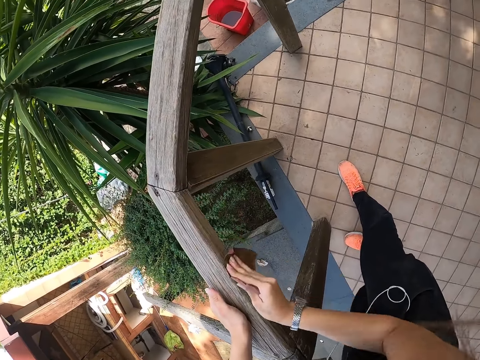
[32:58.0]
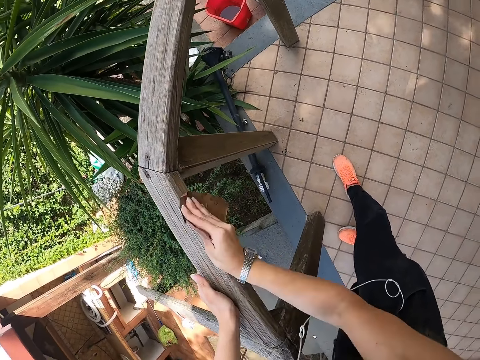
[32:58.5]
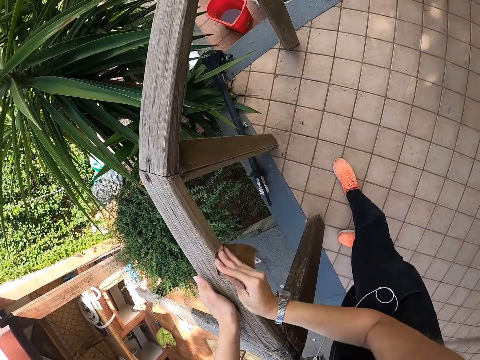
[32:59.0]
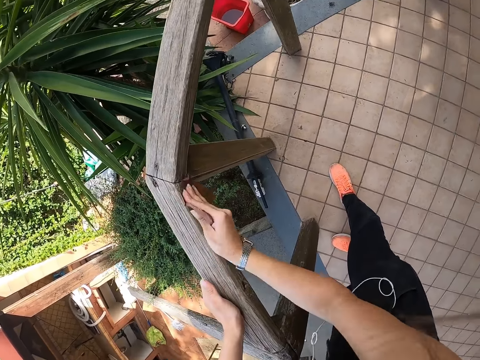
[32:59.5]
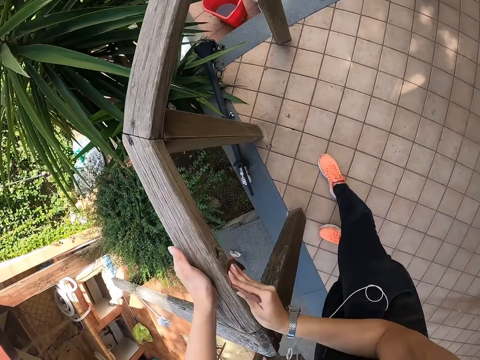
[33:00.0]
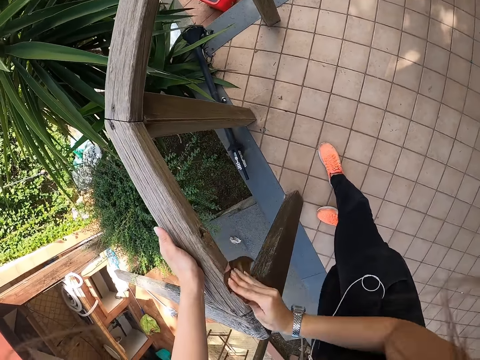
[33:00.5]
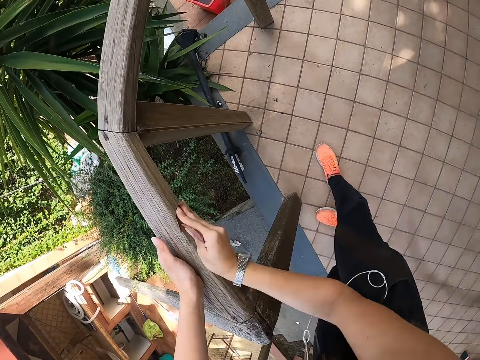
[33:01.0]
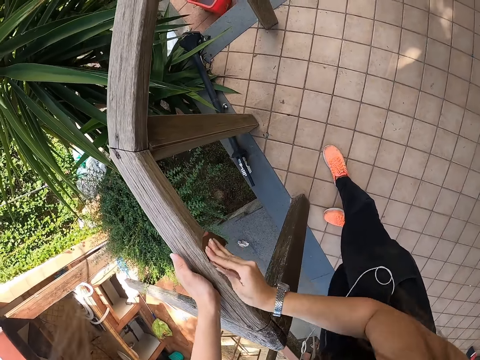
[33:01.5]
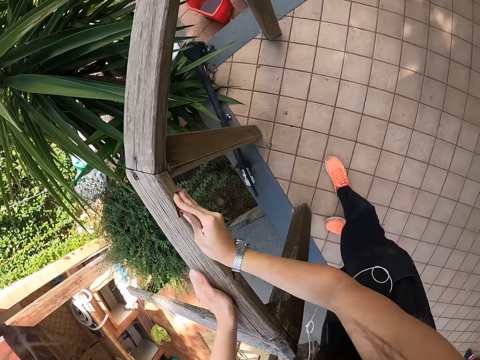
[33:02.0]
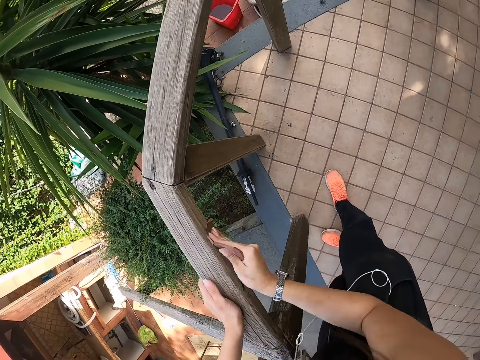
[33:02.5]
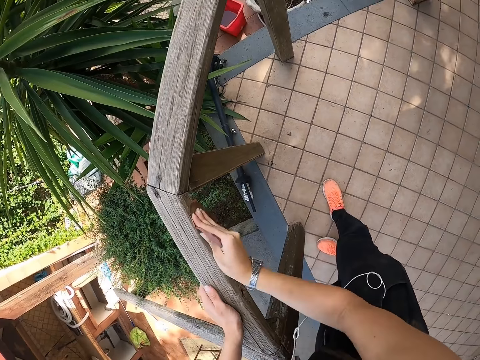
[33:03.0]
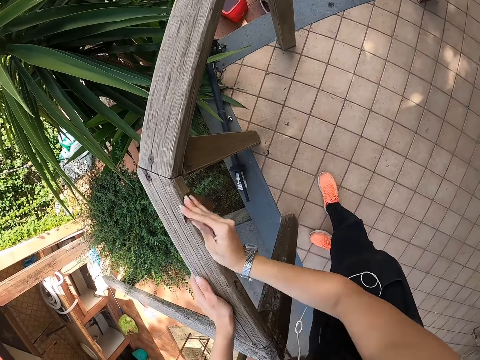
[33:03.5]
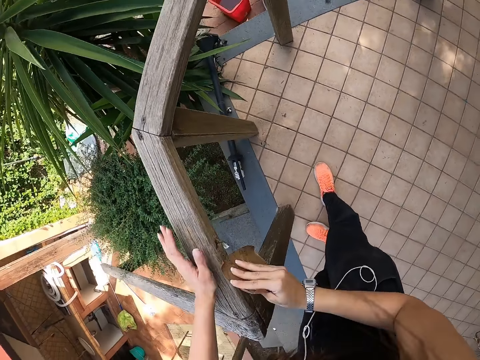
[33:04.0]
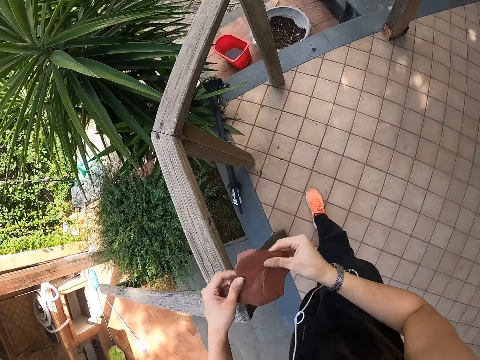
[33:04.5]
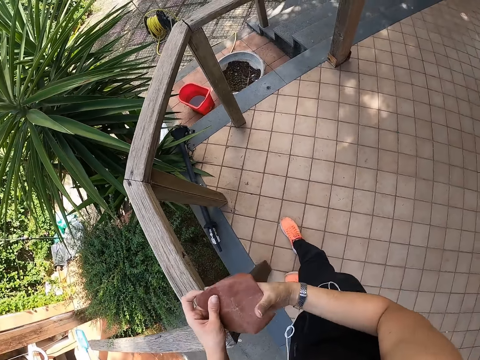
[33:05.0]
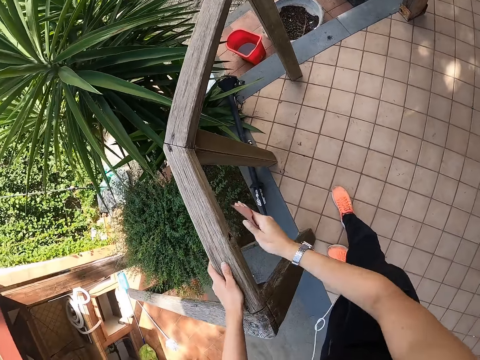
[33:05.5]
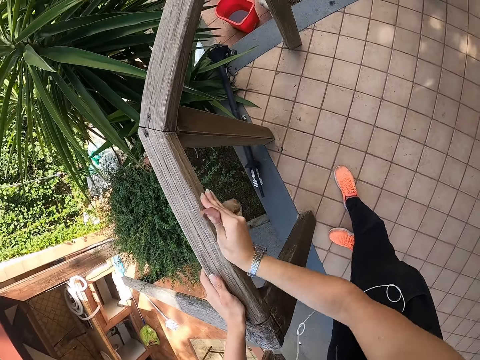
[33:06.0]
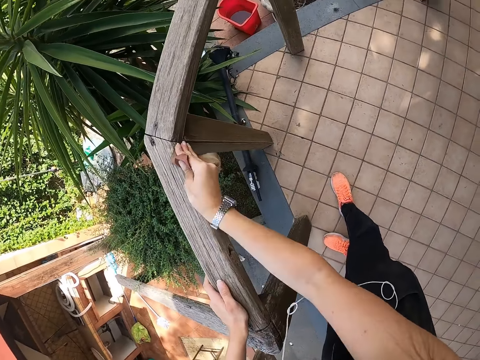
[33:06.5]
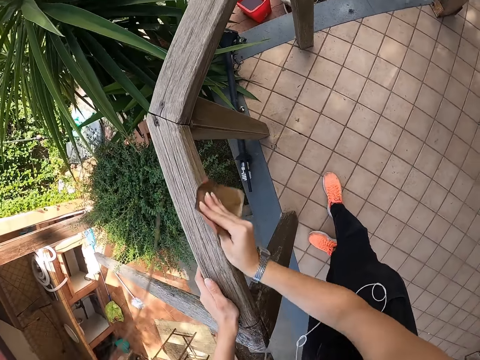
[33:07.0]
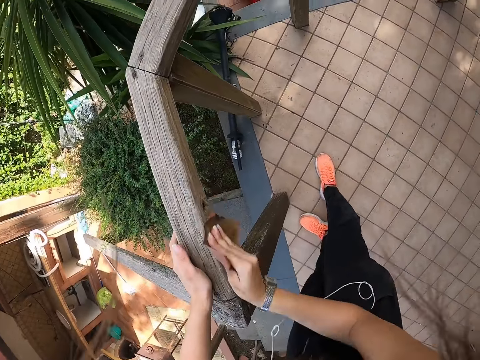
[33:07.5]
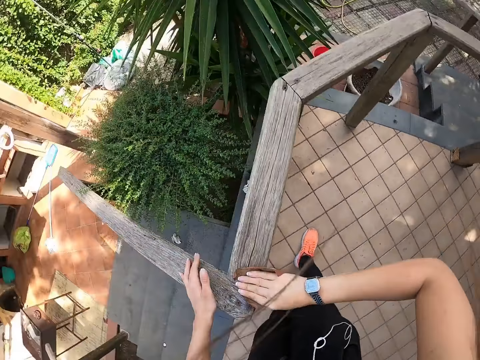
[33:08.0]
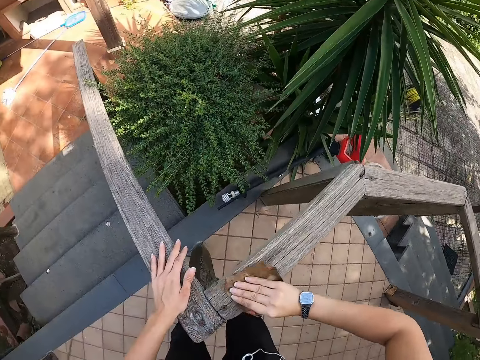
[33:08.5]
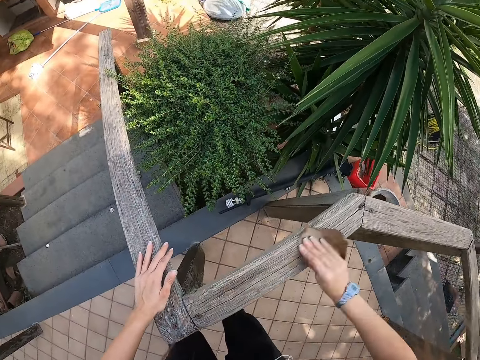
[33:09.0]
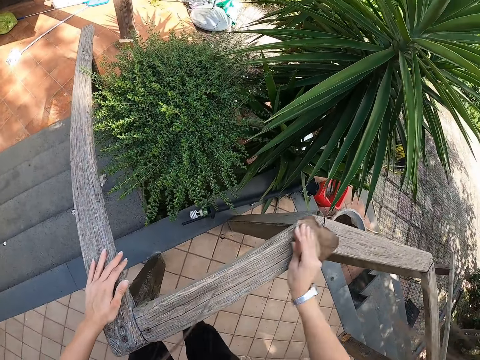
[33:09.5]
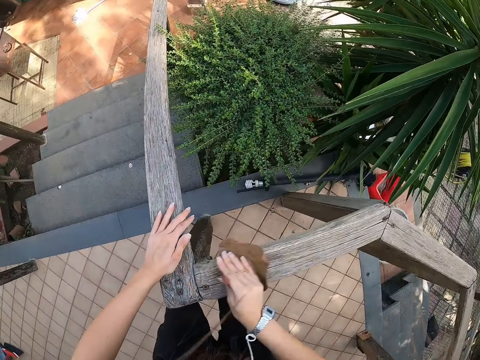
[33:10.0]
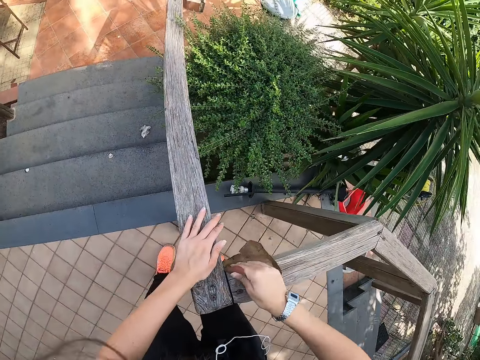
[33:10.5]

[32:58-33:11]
The camera wearer turns the sandpaper. They adjust the sandpaper with both hands. They smoothen the wood with the sandpaper, with the right hand. They hold the wood with the left hand.

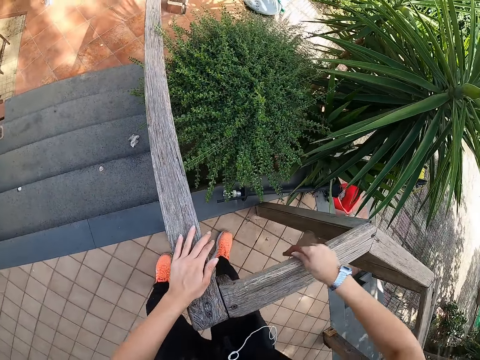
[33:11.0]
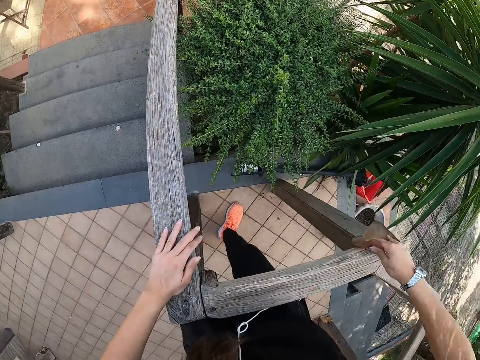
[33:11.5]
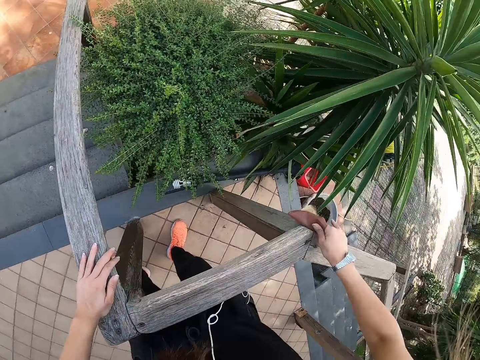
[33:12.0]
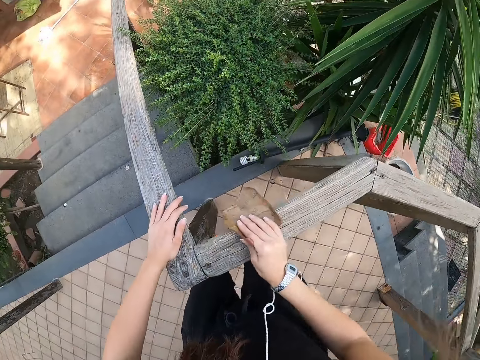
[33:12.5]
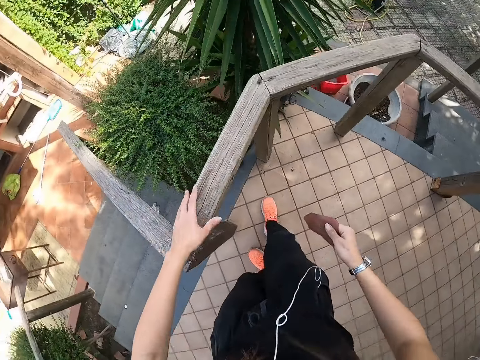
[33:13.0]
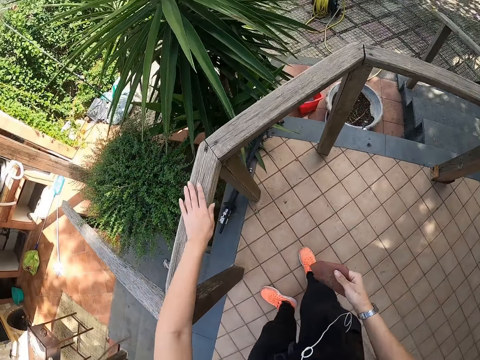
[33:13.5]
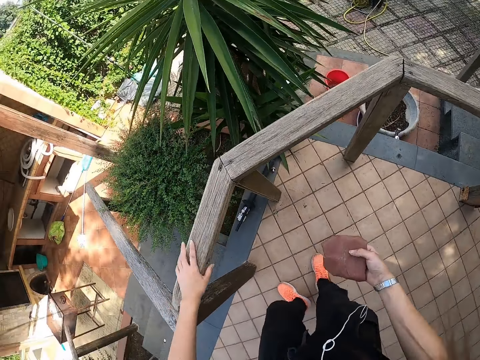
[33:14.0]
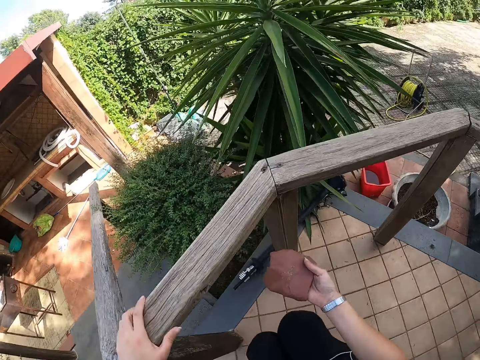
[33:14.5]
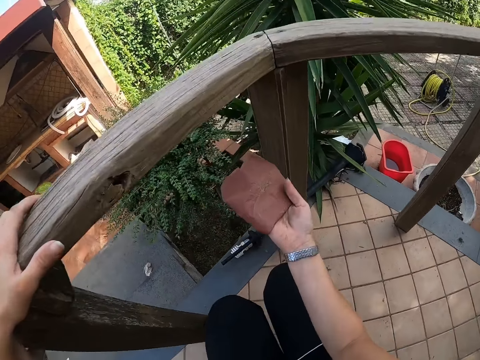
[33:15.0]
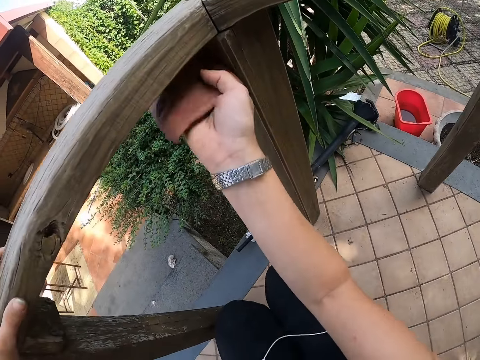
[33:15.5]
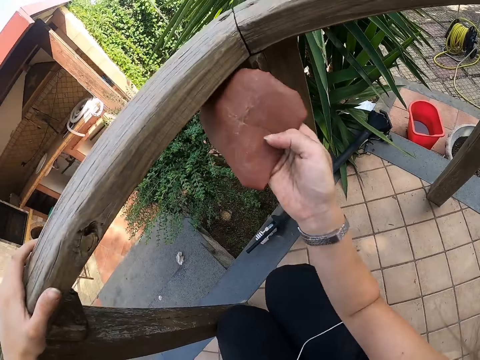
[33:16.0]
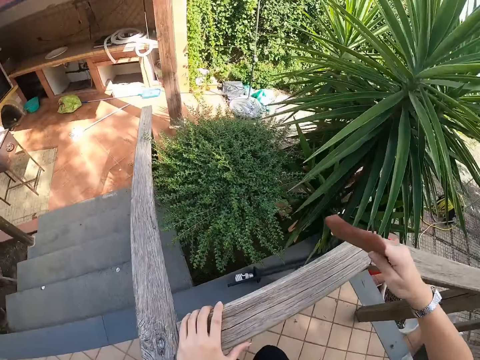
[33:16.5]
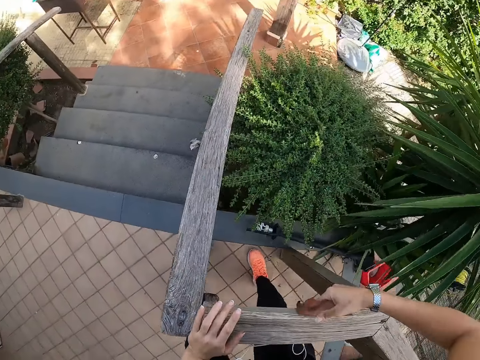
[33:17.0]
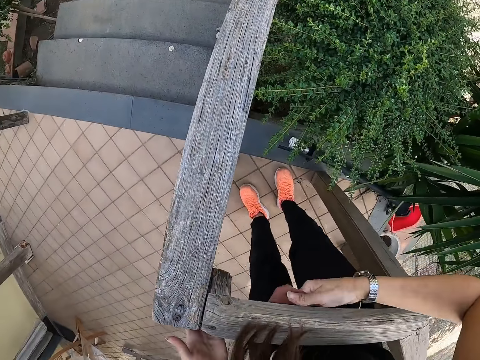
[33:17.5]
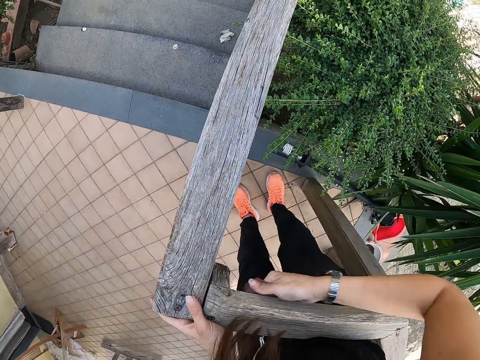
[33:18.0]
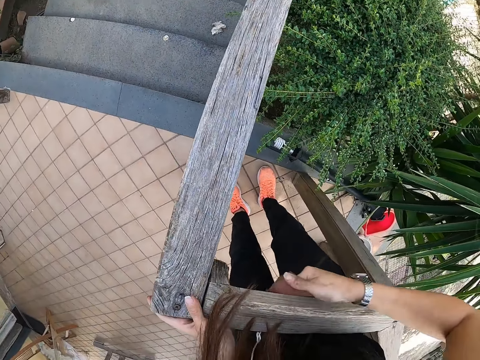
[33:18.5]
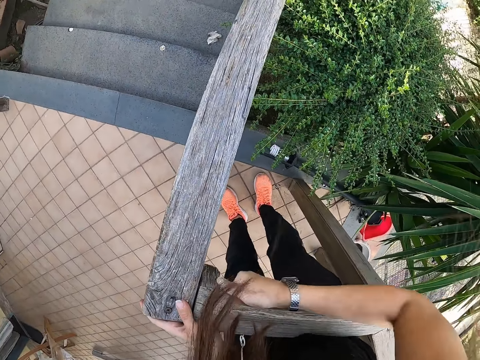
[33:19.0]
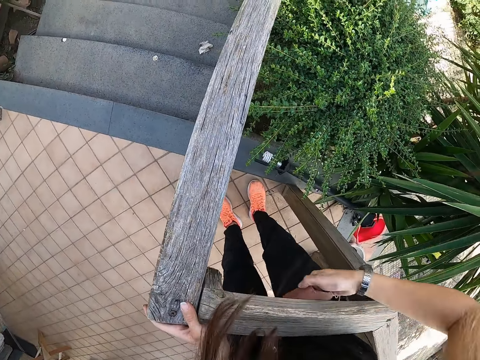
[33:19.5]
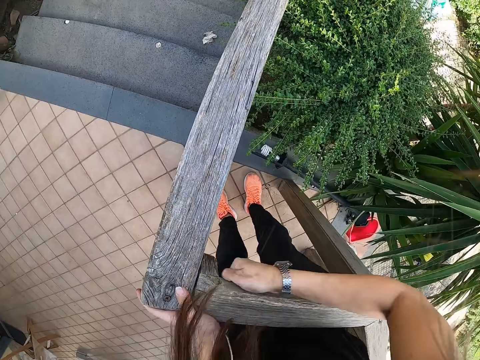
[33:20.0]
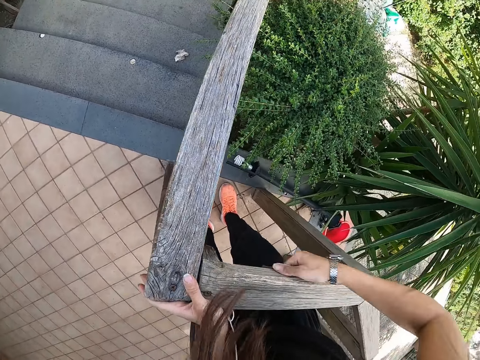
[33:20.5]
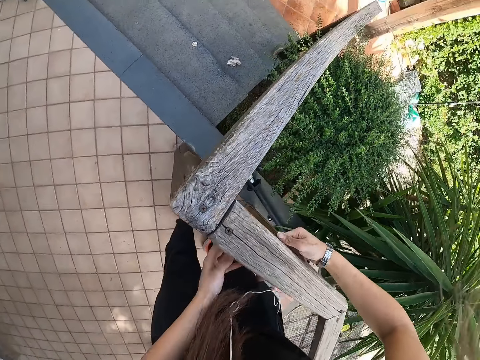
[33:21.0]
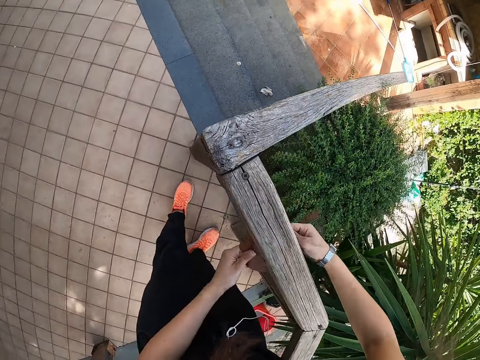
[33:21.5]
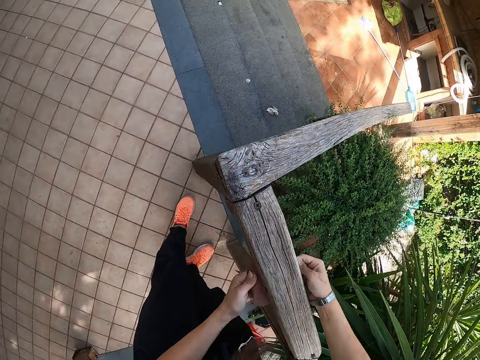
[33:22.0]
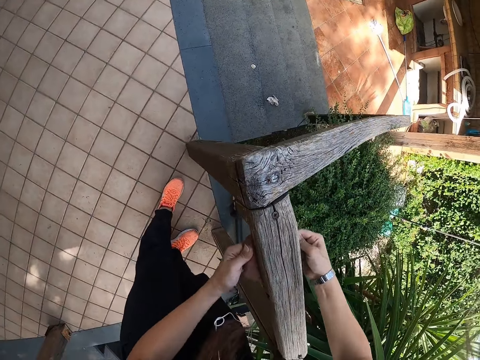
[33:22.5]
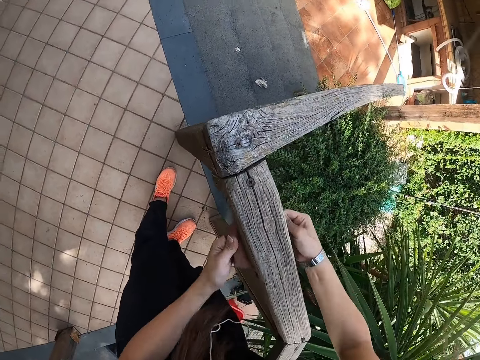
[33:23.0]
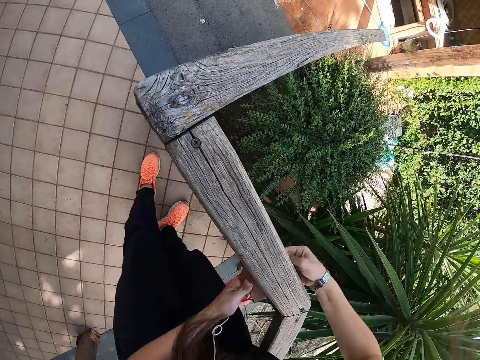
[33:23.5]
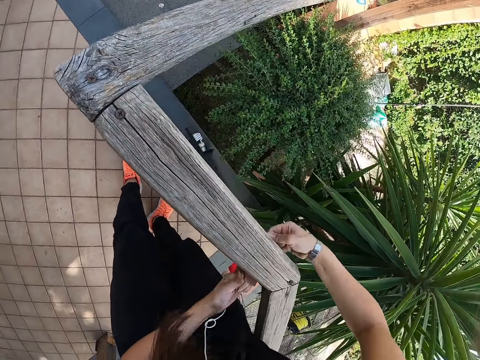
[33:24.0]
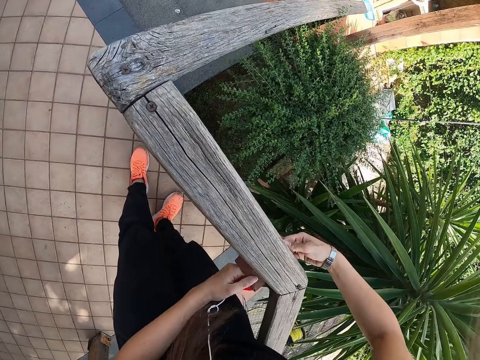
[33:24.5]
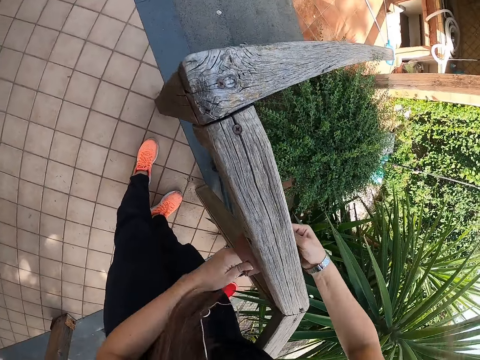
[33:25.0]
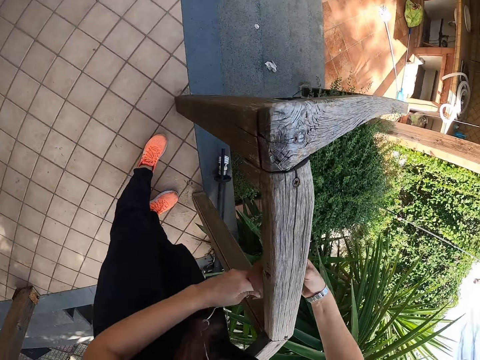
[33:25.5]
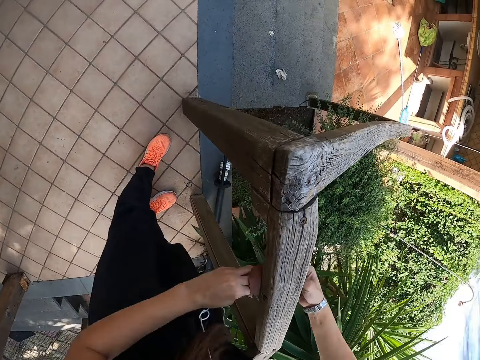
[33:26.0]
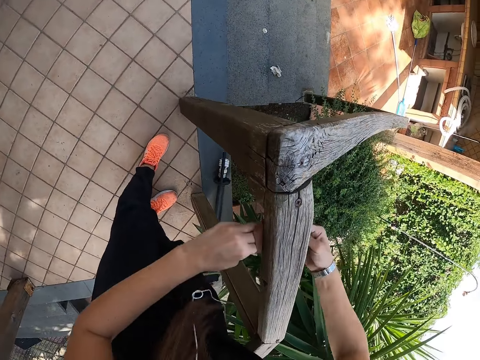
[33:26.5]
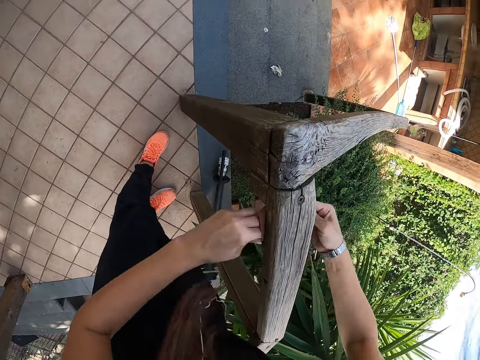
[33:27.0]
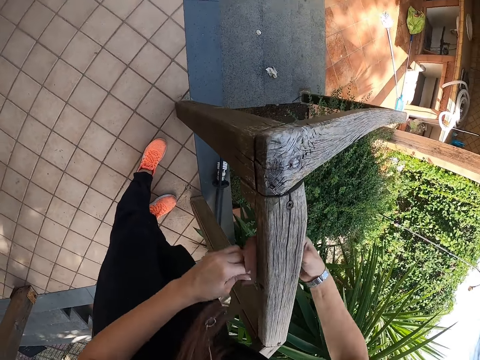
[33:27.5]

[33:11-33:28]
The camera wearer feels the wood with the left hand. They crouch. They smoothen the wood with sandpaper, with the right hand. They stand and scrub the wood with the right hand. They hold the sandpaper with both hands and scrub the wood with both hands.
